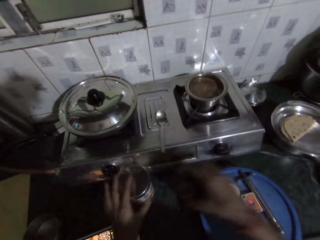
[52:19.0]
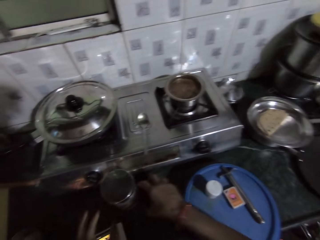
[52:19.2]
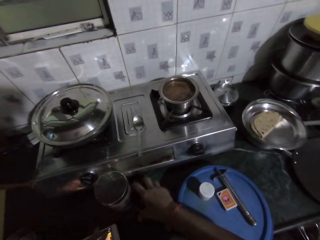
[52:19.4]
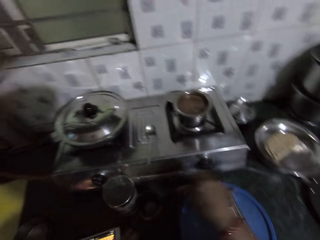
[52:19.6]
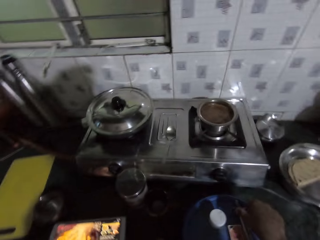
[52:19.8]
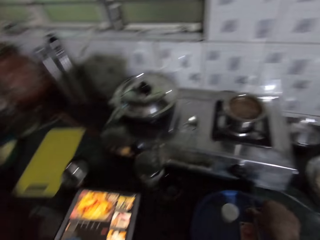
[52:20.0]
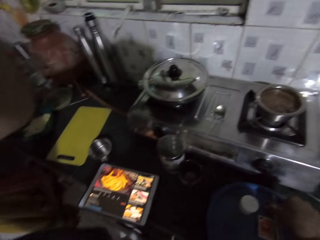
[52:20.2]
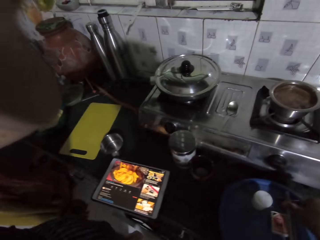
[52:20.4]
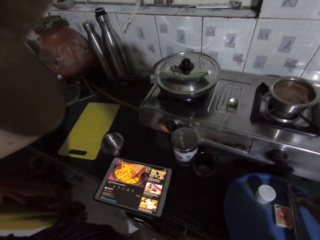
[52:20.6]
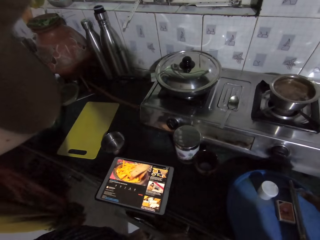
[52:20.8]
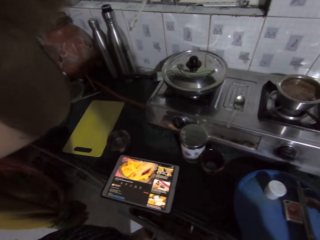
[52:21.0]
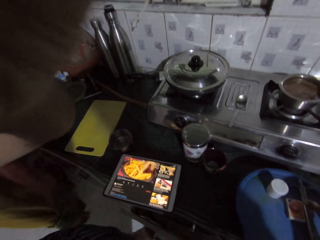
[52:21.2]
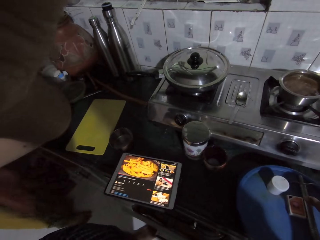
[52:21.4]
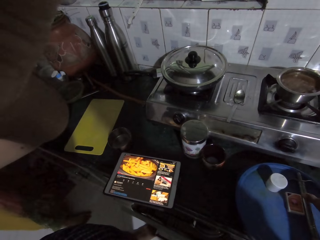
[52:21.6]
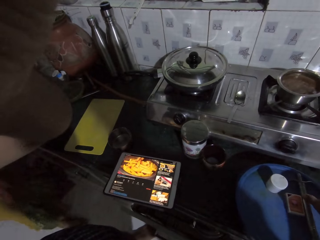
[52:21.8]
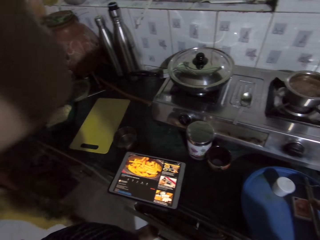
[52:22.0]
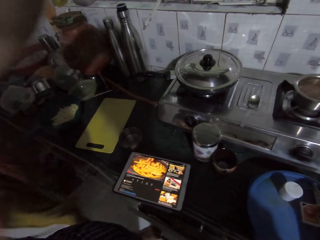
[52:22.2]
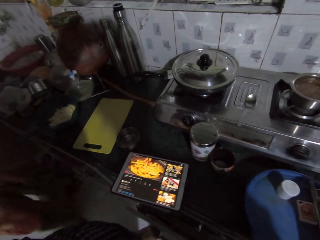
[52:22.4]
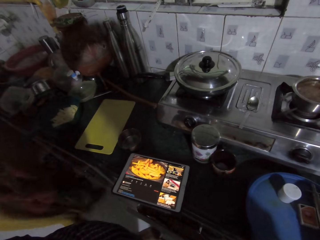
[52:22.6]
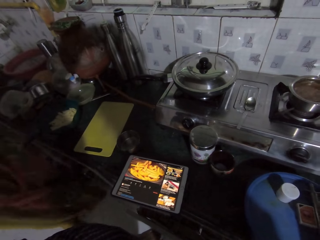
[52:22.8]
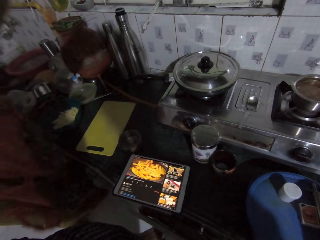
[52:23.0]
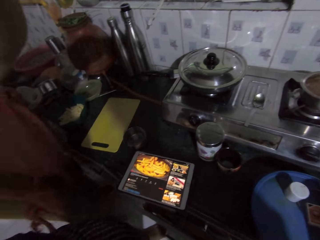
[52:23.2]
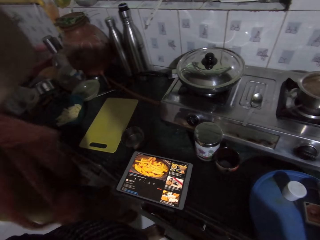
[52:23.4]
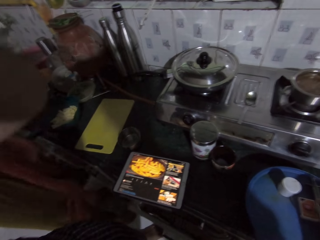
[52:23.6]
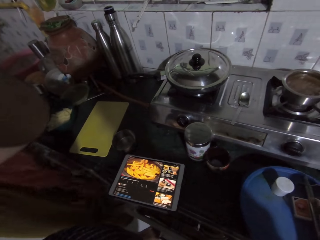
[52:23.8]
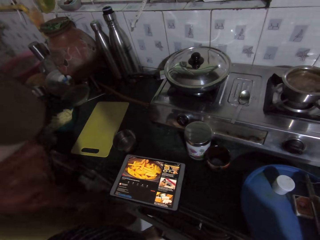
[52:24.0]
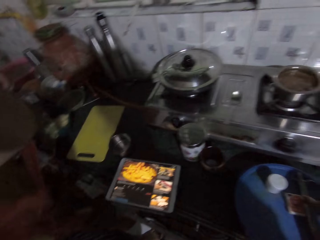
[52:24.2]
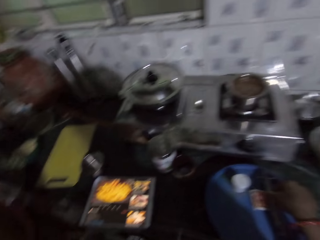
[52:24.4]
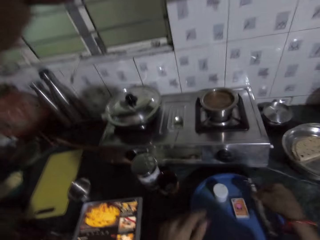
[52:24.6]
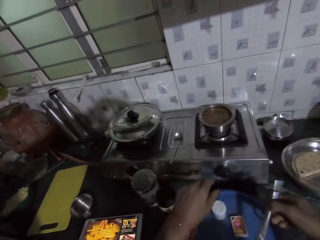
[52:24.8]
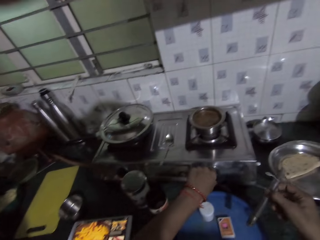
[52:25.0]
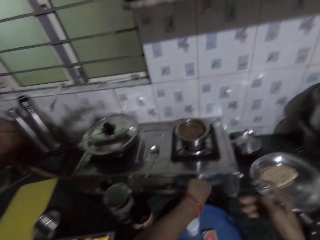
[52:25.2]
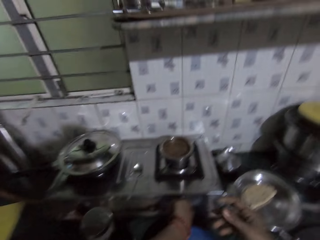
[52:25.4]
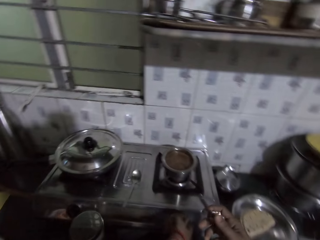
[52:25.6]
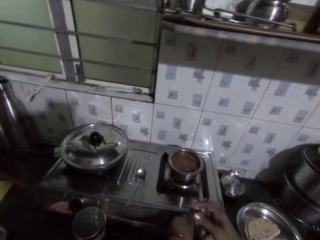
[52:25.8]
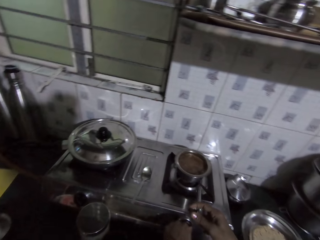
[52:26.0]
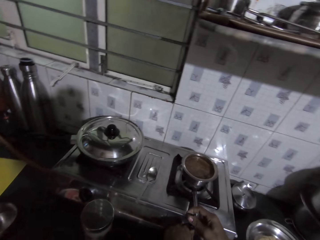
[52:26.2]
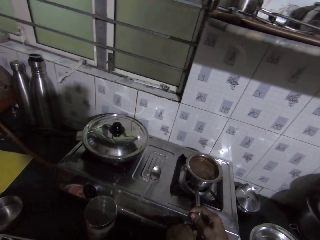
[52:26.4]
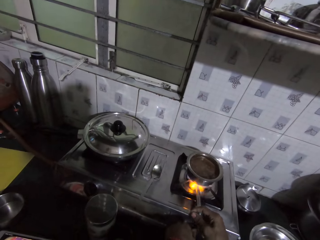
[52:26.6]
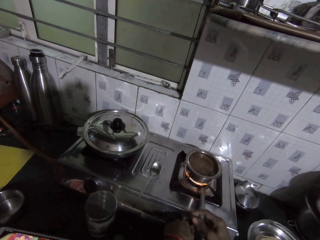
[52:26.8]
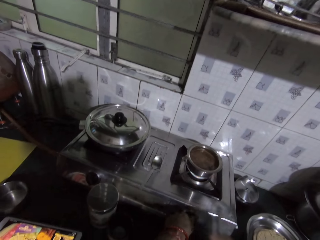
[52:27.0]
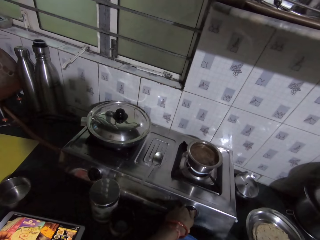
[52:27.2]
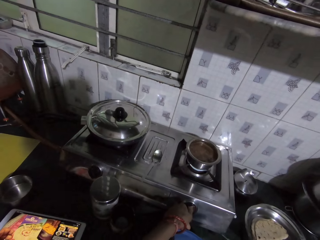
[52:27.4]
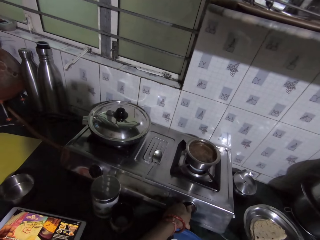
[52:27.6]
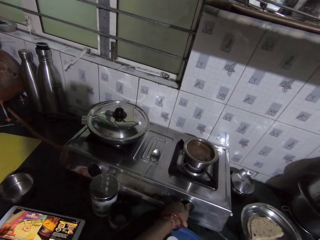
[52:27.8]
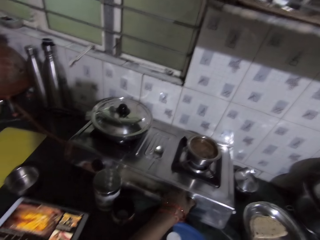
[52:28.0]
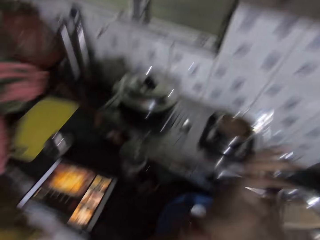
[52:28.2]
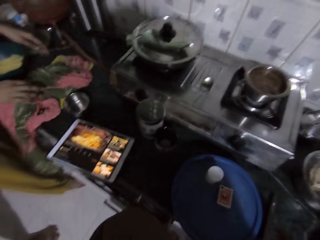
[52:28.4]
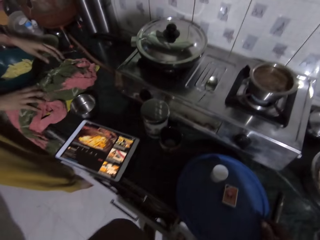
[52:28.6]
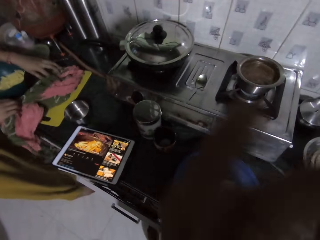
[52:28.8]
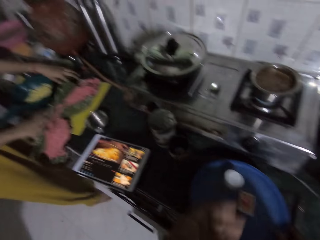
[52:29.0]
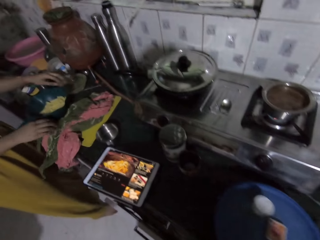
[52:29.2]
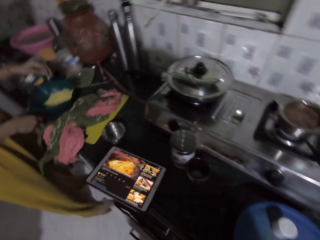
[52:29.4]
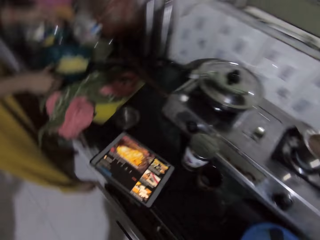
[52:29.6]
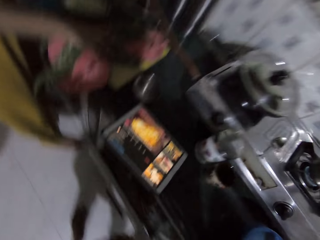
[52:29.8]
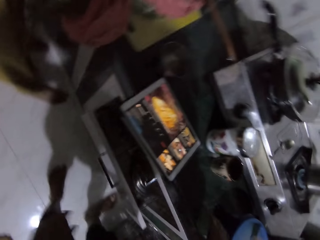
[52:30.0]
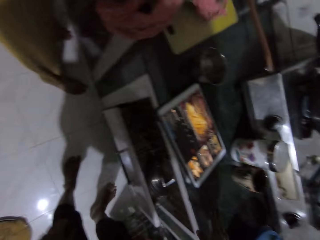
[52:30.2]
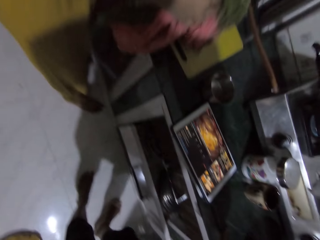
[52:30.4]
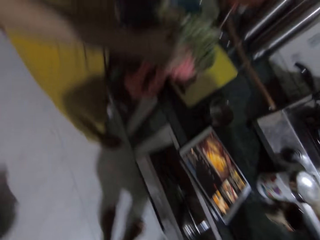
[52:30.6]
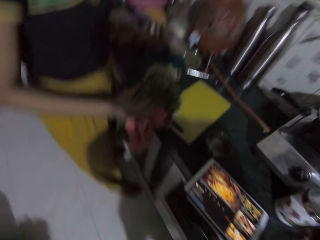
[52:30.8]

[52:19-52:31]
The camera wearer moves cups. She drops the plate on the countertop with her right hand. The woman raises her left hand. The camera wearer takes a lighter. A man adjusts a camera. The woman adjusts the cloth. The camera wearer picks the lighter from a lid on the countertop with her right hand. She operates a cooker control on the countertop with her left hand. She holds the adjusting knob. She lights the cooker on the countertop with the lighter in her right hand. She operates the cooker control on the countertop with her left hand. She drops the fabric on the chopping board on the countertop with both hands, raises her left hand. She touches her face. She adjusts the fabric on the chopping board on the countertop with both hands. The woman puts the cloth down. The camera wearer moves the lid. The woman takes the fabric from the chopping board with her right hand.

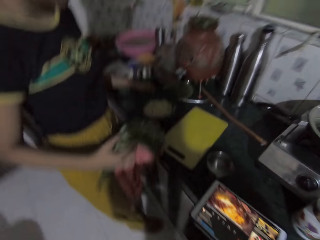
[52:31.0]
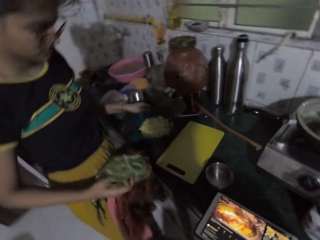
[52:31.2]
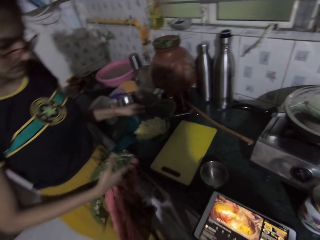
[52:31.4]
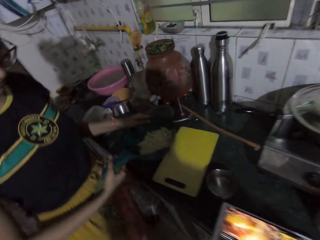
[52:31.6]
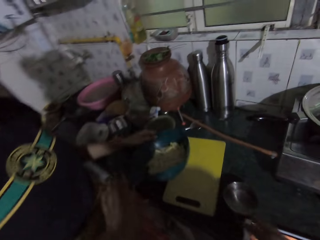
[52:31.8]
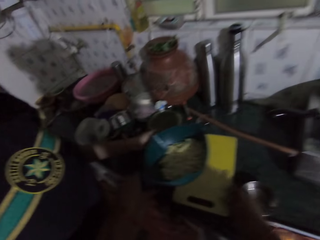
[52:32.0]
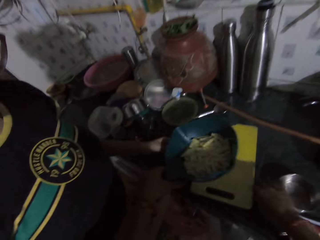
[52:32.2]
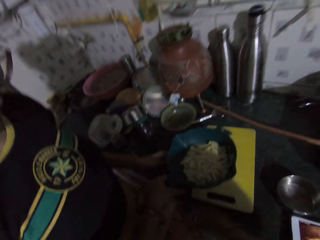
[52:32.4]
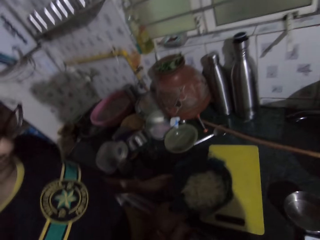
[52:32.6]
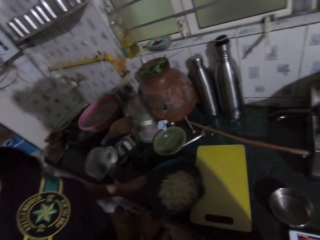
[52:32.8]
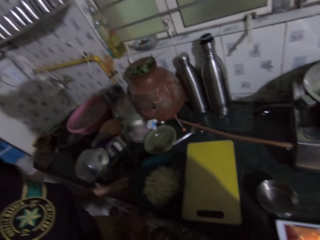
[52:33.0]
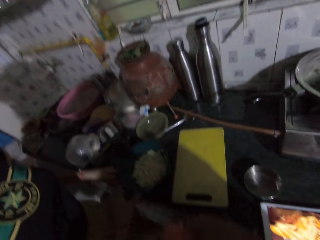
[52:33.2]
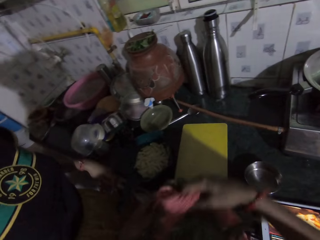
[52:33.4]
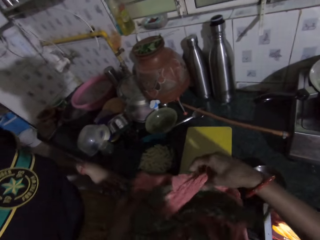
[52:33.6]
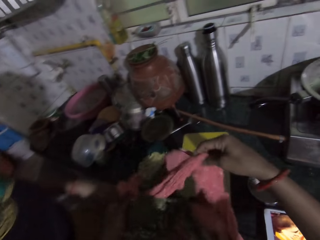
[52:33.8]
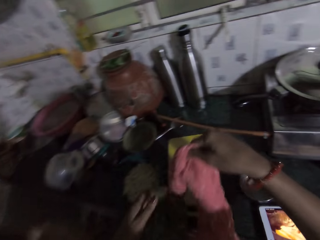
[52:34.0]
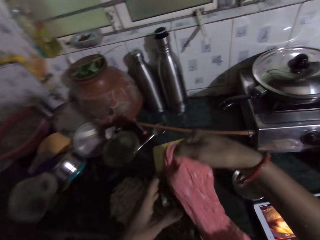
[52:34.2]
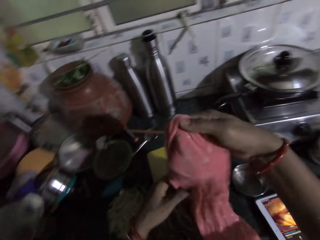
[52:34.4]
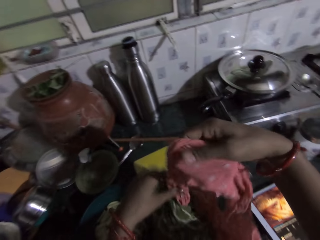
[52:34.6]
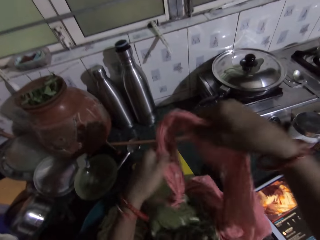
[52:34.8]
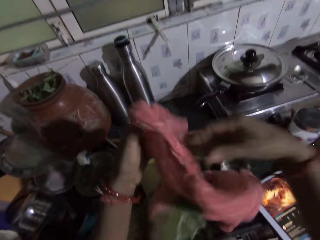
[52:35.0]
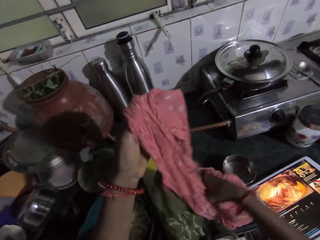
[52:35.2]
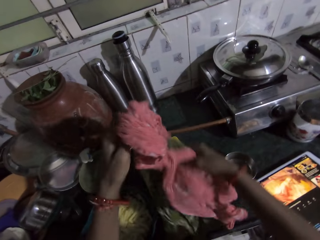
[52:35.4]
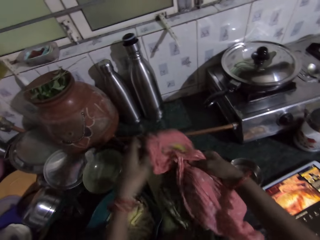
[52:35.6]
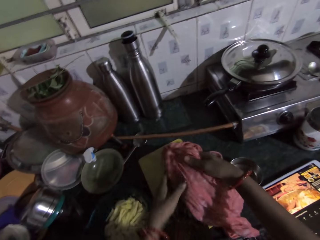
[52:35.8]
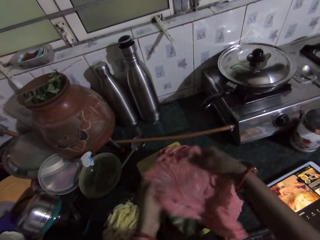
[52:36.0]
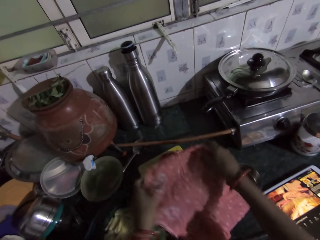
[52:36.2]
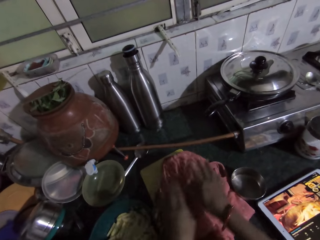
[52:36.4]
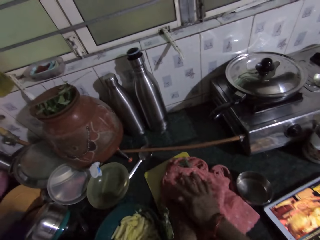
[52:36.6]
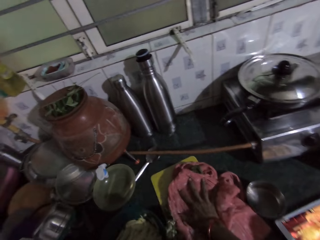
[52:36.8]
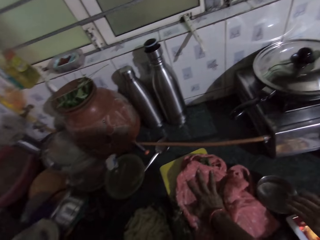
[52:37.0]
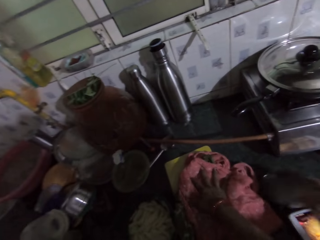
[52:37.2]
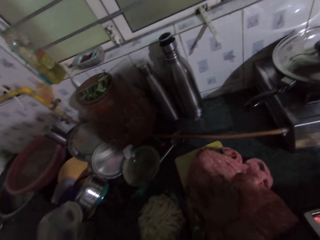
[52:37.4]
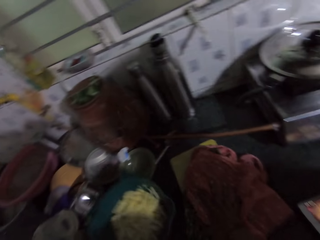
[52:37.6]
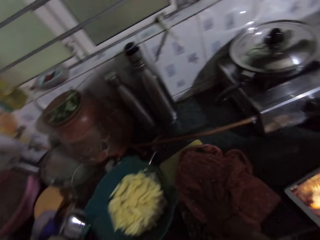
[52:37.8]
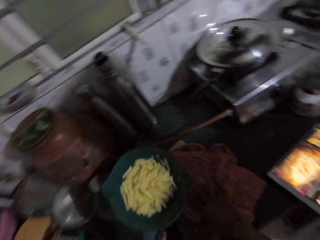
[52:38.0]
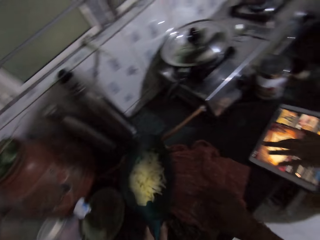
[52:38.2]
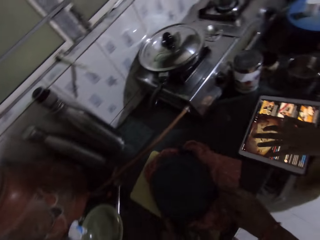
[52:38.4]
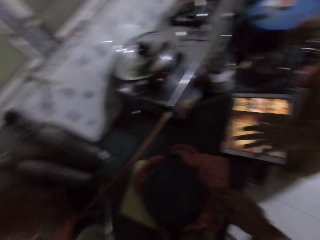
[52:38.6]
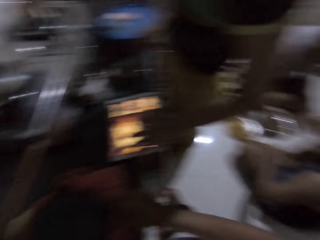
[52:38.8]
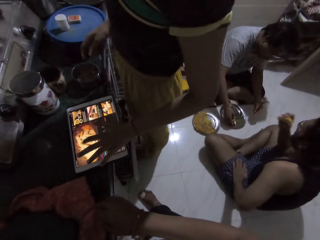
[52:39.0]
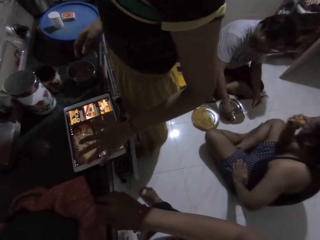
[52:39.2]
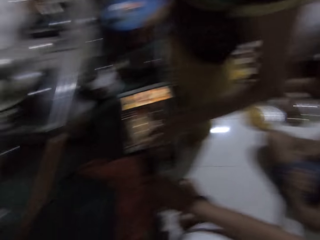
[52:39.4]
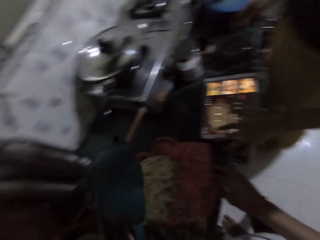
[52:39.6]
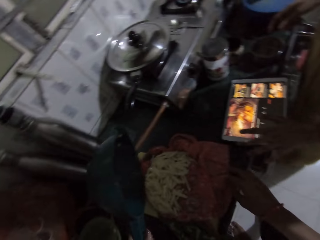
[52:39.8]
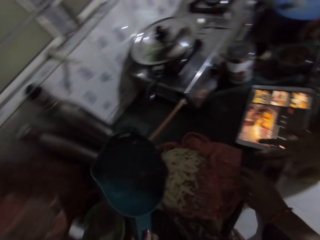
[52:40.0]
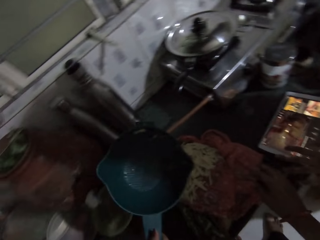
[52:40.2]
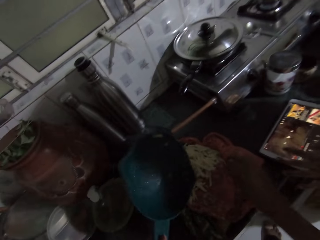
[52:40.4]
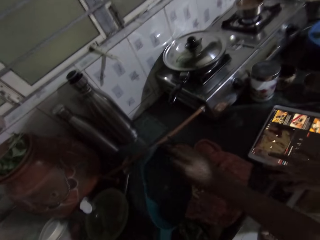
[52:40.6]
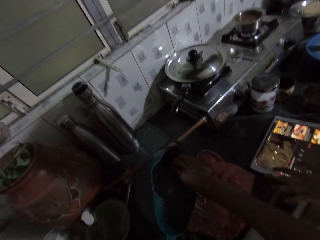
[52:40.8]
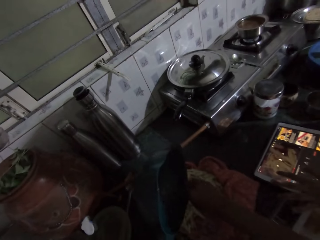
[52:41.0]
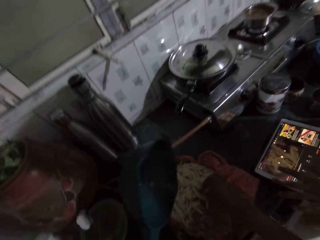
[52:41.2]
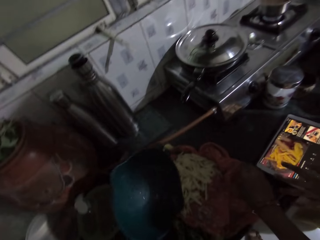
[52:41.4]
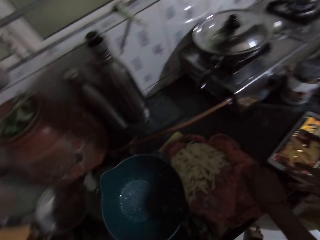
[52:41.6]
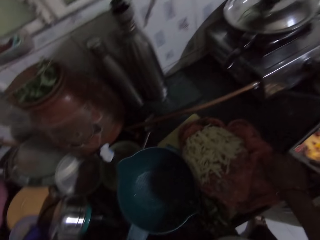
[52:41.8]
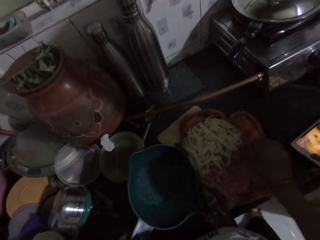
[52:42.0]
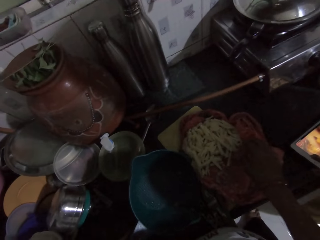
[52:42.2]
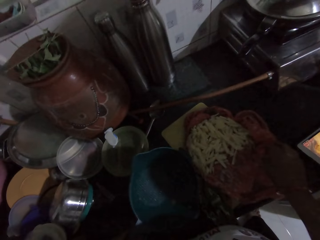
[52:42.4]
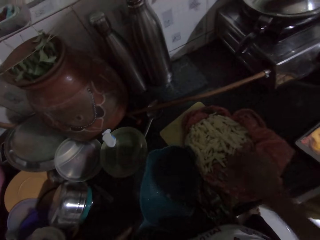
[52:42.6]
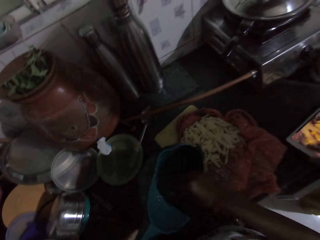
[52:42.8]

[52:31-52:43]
The woman picks the chips bowl from the countertop with her left hand and passes the chips bowl to her right hand. The camera wearer collects the chips bowl from the woman with her left hand. She moves the bowl. She drops the chips bowl on the countertop with her left hand. She folds the fabric with both hands. She takes the cloth. The woman puts the basin down. The camera wearer adjusts the cloth. She spreads the fabric on the chopping board with both hands. She presses the fabric on the chopping board with both hands. She moves her right hand on the fabric, picks the chips bowl from the countertop with her left hand. She pours the chips into the fabric on the chopping board with her left hand. The woman operates the phone on the countertop with her right hand. The man takes sauce from the plate on the floor with his right hand. Another woman eats a chip on the ground with her right hand. The other woman places her left hand on her left lap. The camera wearer takes the basin. She scrapes the chips bowl with her right hand. She removes the potato on the basin. She adjusts the fabric on the chopping board with her right hand. She touches the cloth.
